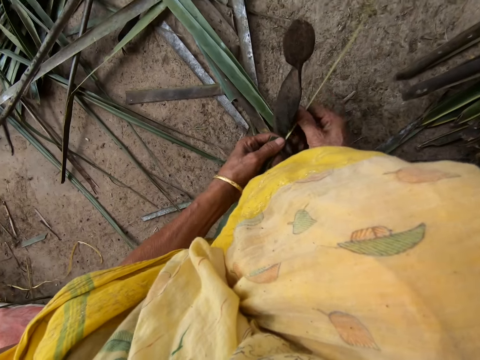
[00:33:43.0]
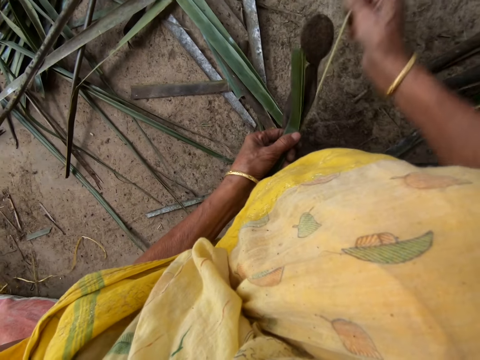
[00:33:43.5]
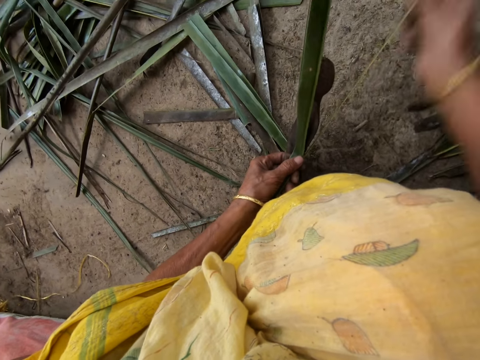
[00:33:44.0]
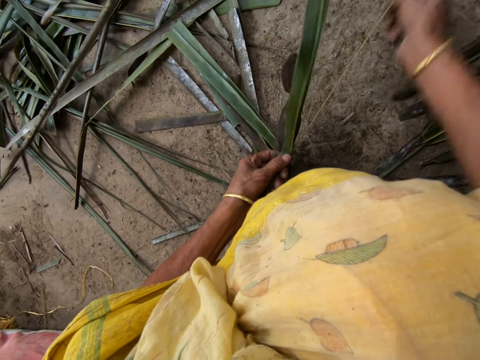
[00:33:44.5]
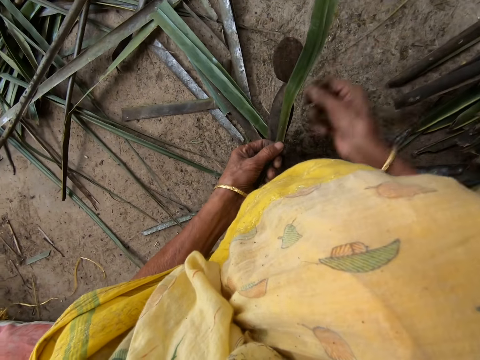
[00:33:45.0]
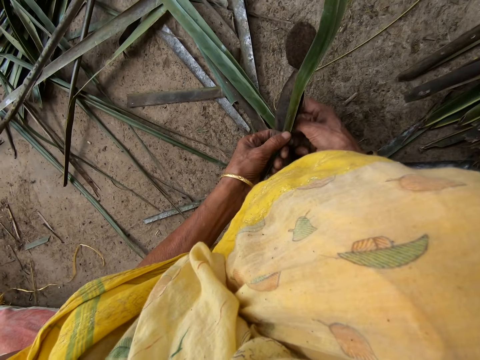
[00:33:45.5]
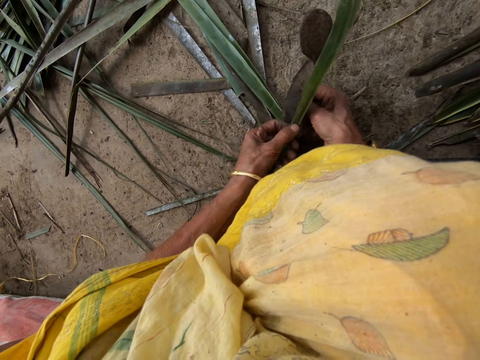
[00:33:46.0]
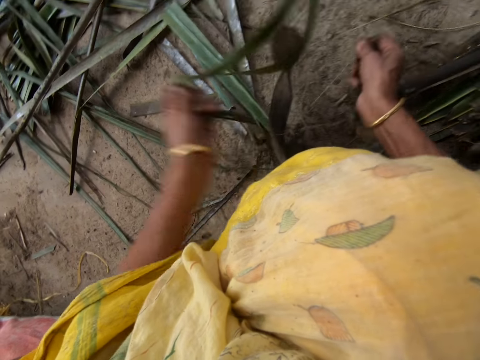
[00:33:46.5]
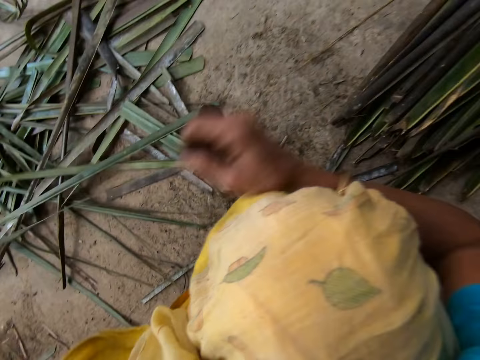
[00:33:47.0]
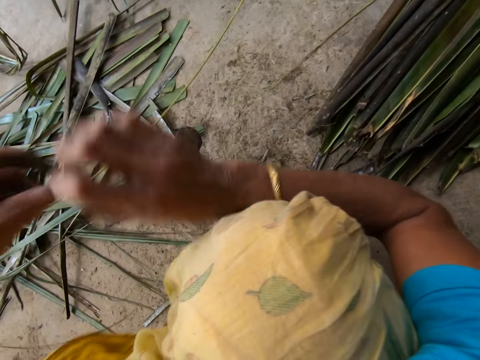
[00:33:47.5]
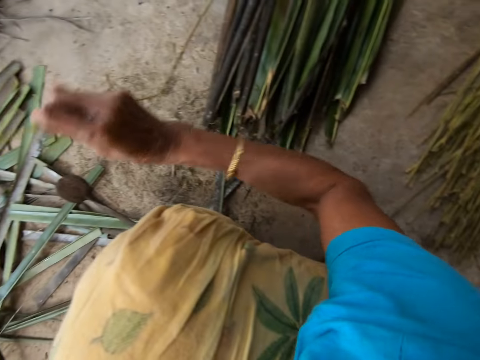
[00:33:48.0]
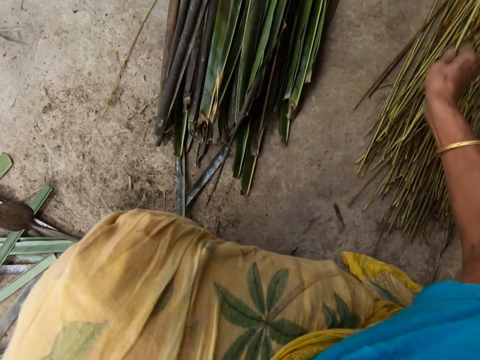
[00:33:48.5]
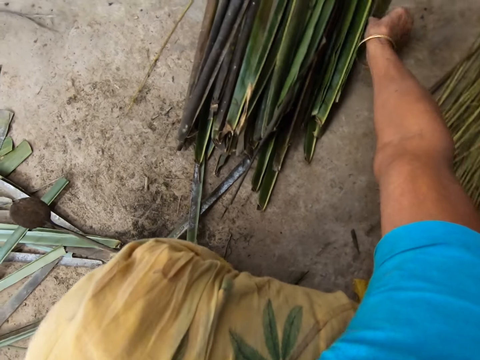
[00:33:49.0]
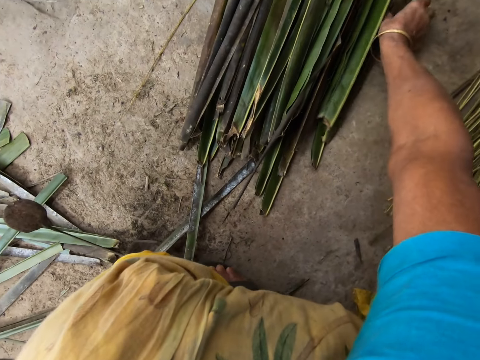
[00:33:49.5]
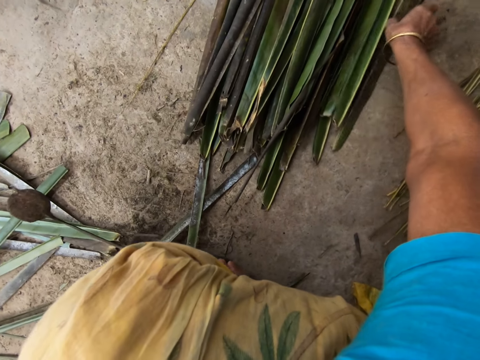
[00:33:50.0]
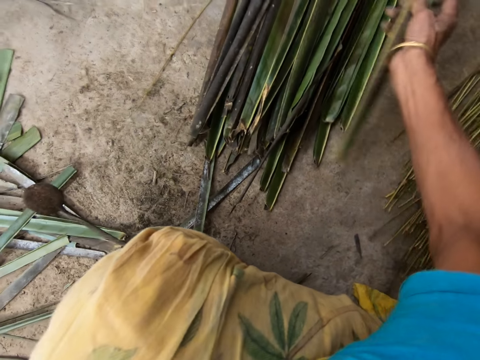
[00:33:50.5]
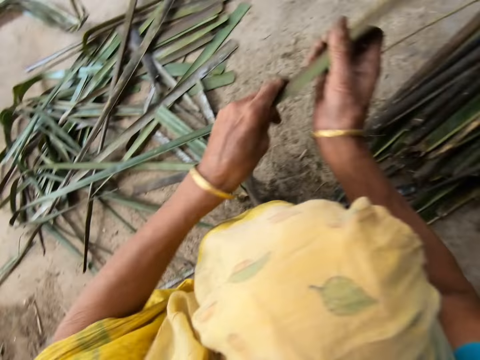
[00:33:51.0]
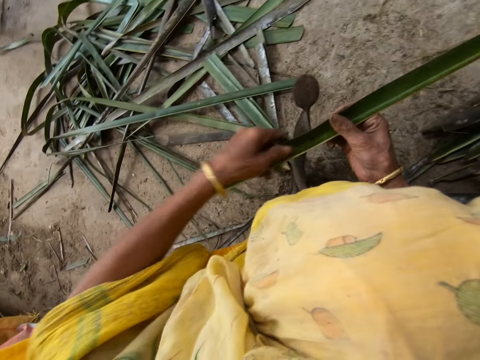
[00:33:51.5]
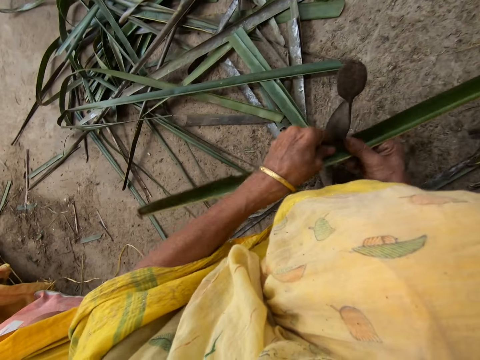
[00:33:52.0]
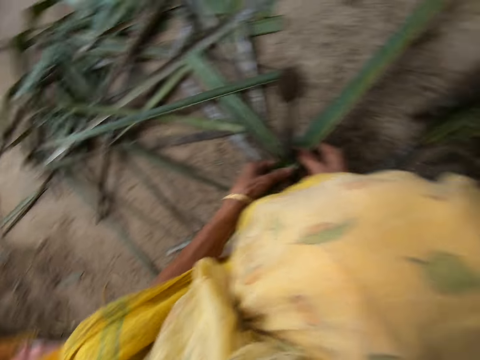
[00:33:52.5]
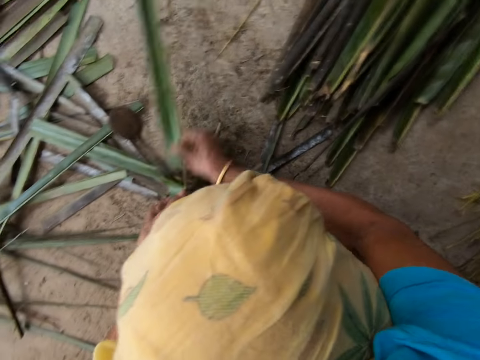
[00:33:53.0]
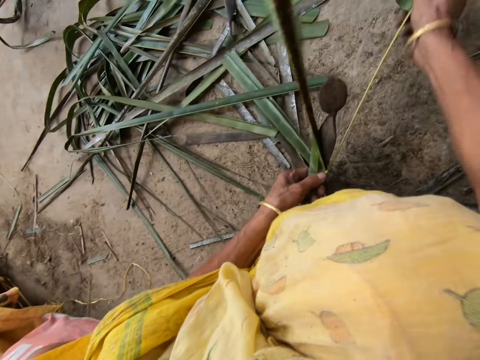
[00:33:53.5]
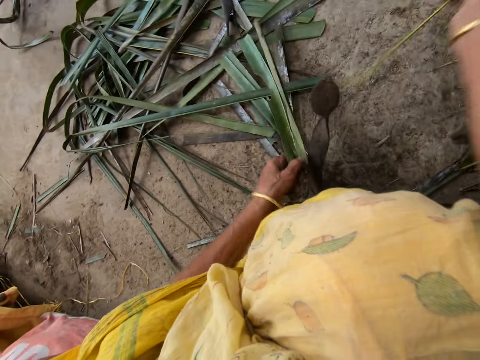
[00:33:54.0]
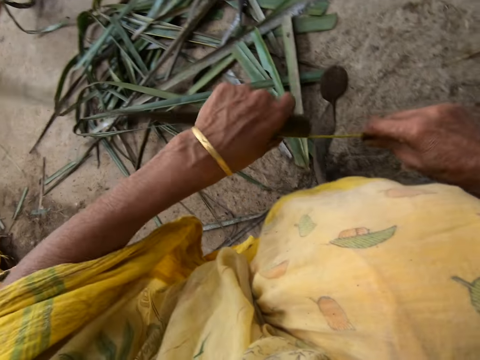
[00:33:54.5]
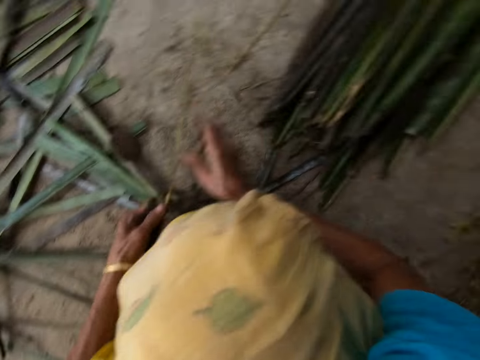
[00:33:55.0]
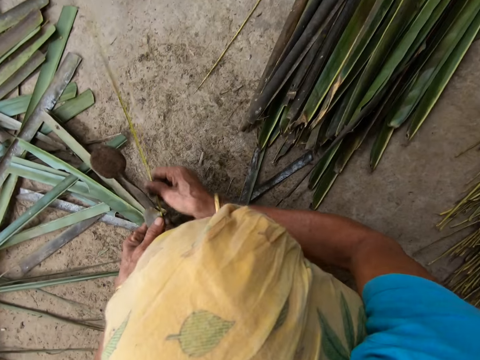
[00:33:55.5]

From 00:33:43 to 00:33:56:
The camera wearer puts sisal on the left. She drops the stick on the floor with her right hand. She puts a small piece among others. She picks up a leaflet from the floor with her right hand. She trims the leaflet from a stick with the sharp-edged iron rod on the floor. She pierces the sisal.

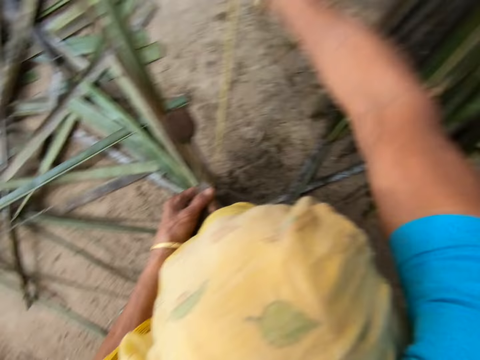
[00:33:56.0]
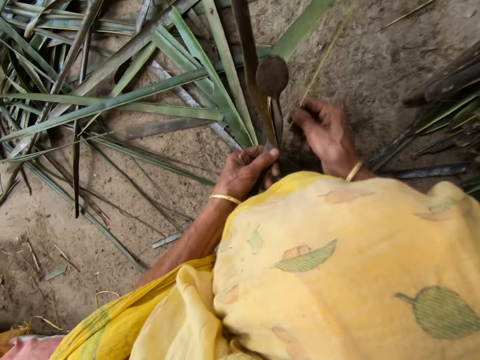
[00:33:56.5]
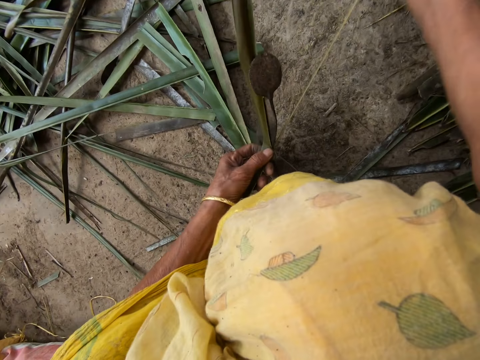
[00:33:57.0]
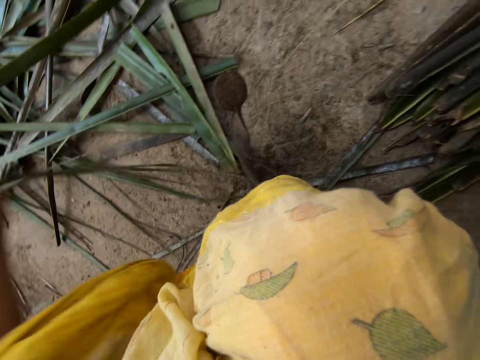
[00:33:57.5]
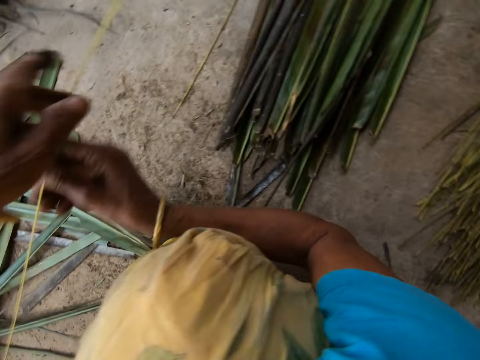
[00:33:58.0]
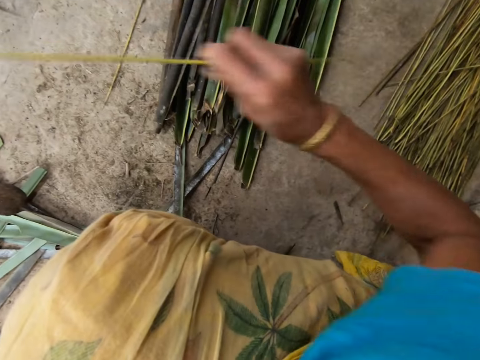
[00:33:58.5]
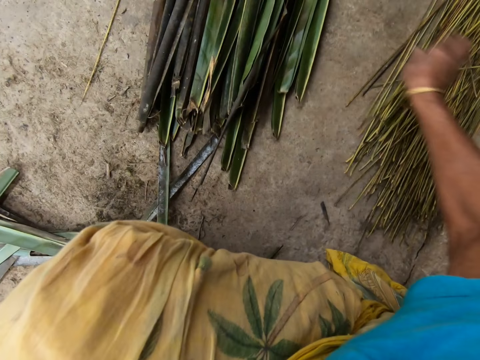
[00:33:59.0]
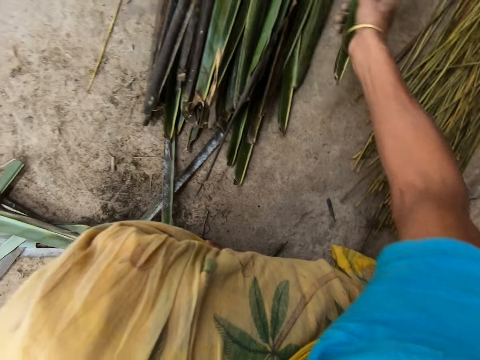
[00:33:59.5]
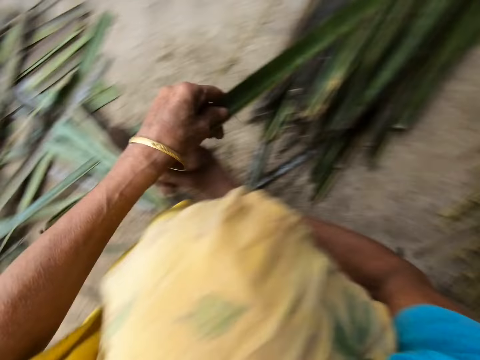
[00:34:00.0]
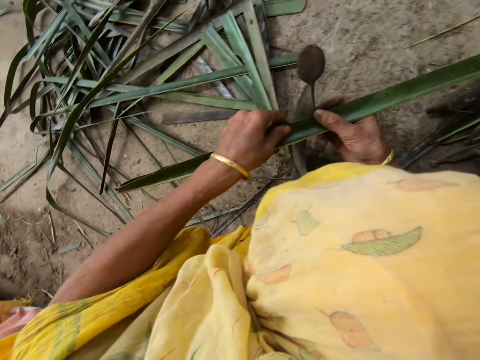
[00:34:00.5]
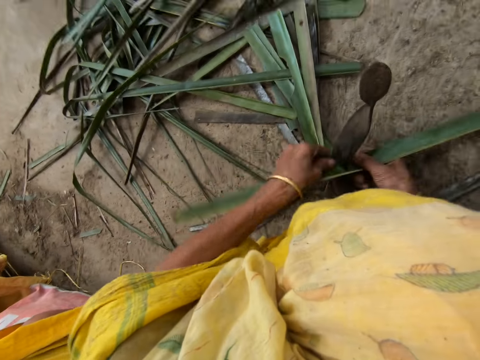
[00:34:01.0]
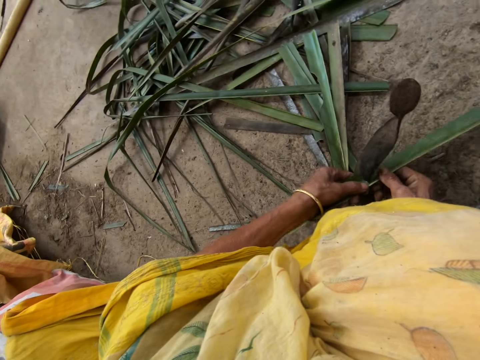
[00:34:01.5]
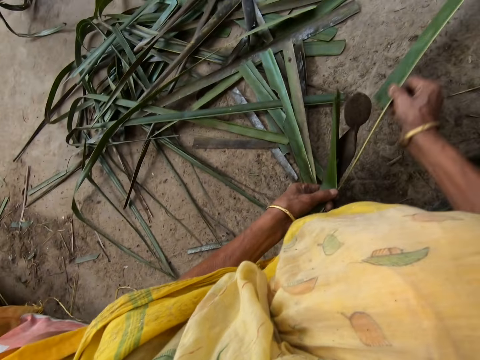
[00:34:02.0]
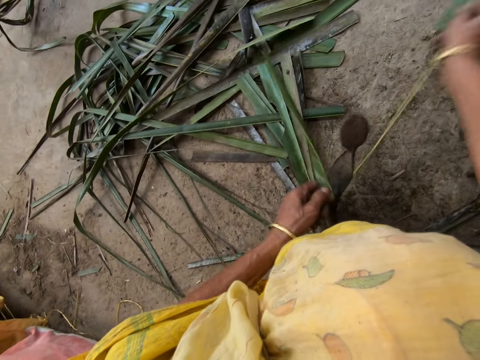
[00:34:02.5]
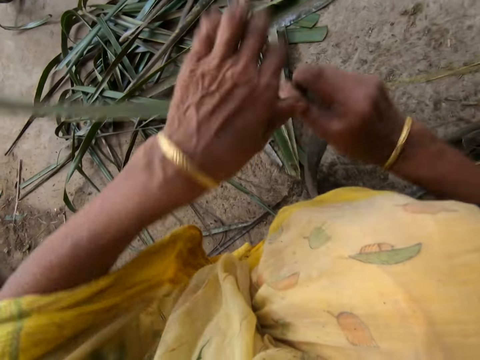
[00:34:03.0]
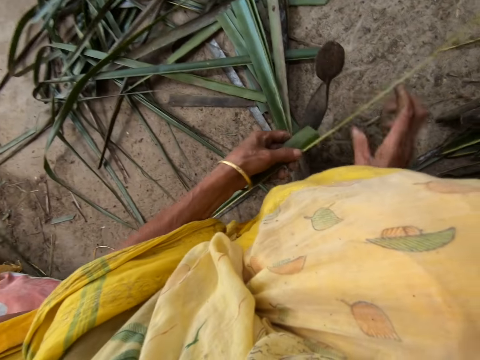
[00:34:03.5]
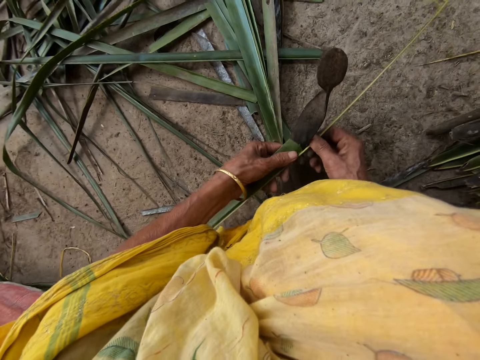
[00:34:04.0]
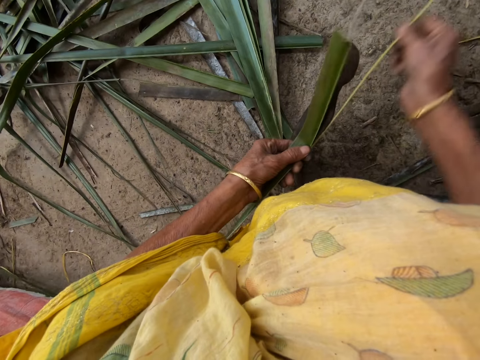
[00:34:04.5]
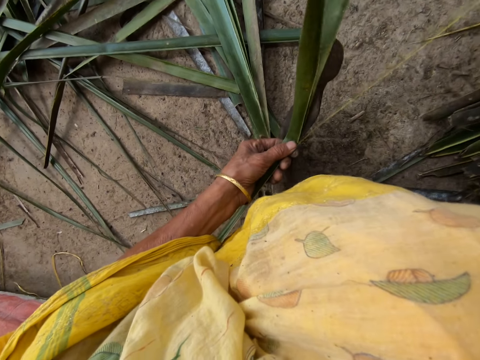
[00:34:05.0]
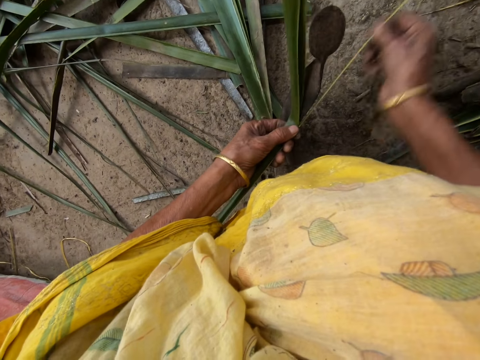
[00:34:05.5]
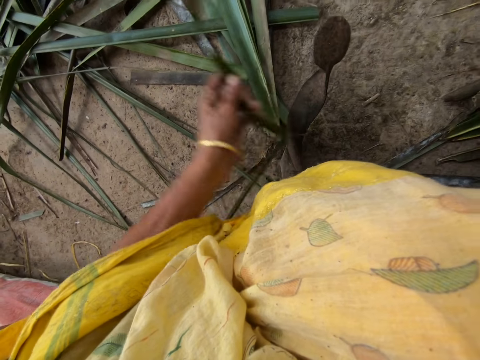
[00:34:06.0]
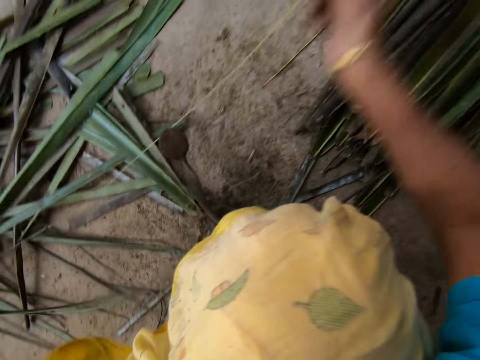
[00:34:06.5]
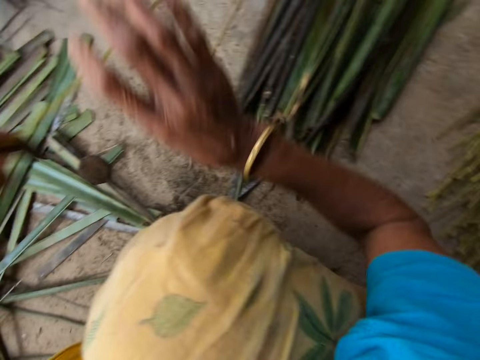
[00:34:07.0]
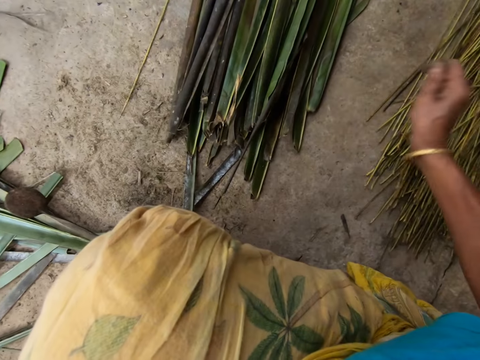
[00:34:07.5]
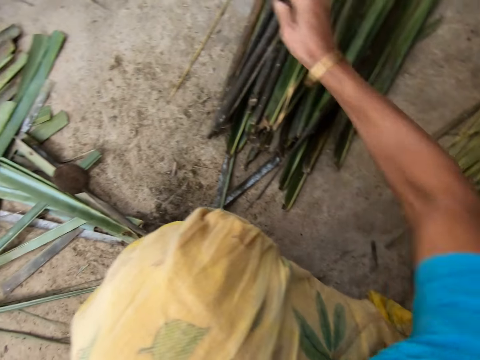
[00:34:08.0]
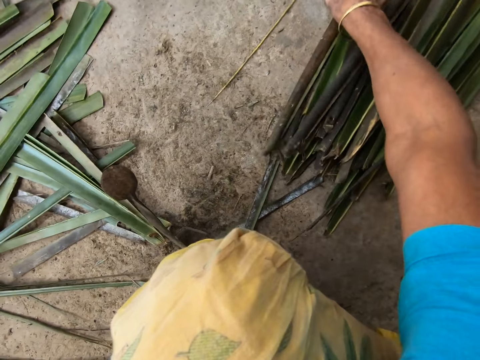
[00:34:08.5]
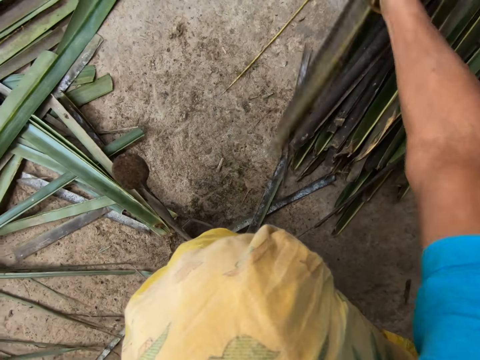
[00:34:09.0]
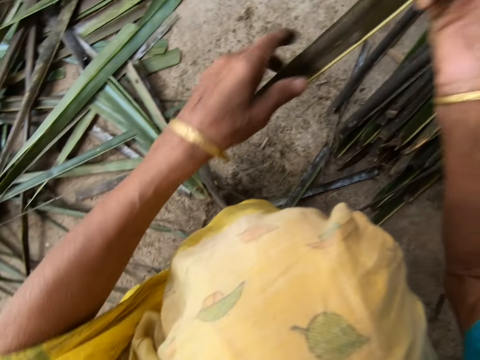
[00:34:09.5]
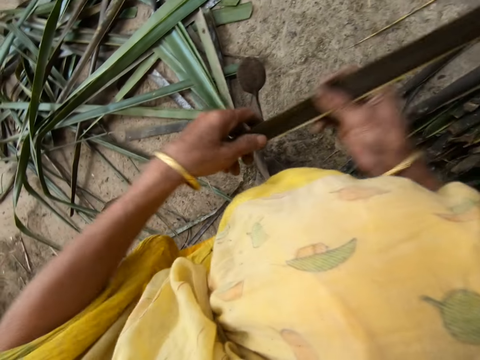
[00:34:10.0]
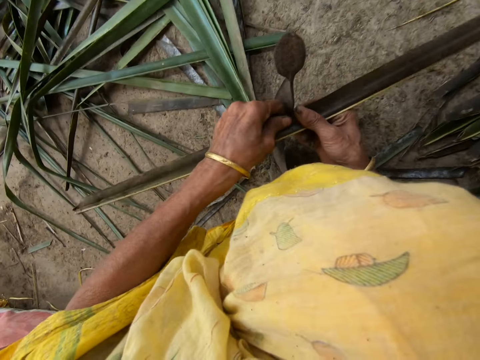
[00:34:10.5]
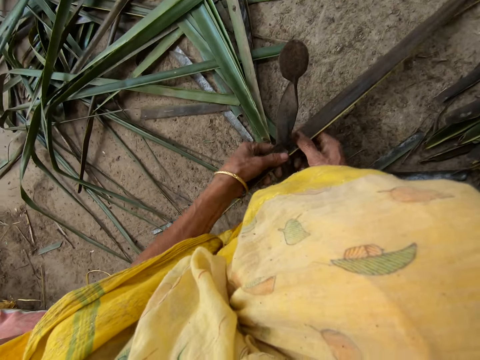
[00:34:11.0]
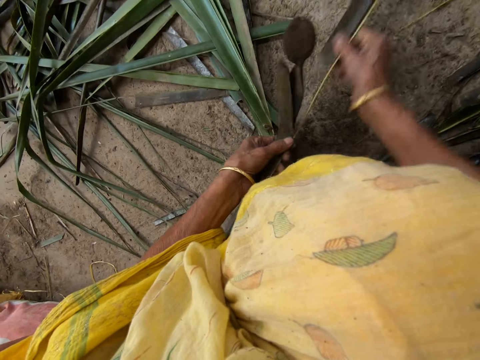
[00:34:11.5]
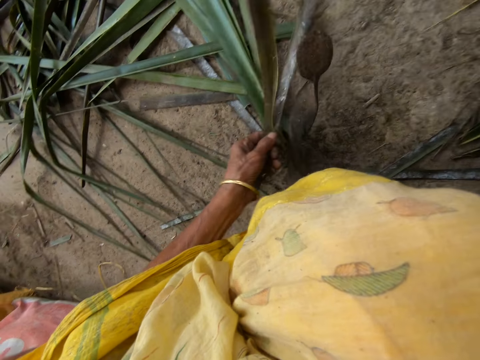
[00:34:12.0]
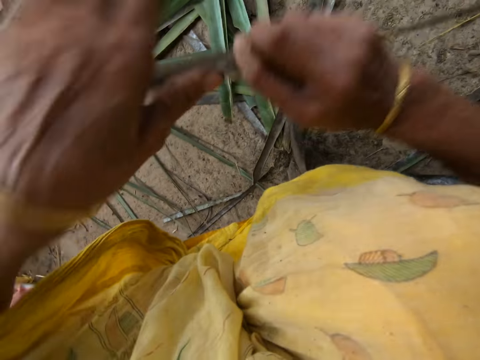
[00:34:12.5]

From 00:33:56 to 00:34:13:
The camera wearer puts sisal on the left. She drops the stick on the floor with her right hand. She puts a small piece among others. She picks up a leaflet from the floor with her right hand. She pierces the sisal. She trims the leaflet from a stick with the sharp-edged iron rod on the floor. She puts the sisal on the left. She drops the stick on the floor with her right hand. She puts a small piece among others. She picks up the leaflet from the floor with her right hand. She pierces the sisal. She trims the leaflet from the stick with the sharp-edged iron rod on the floor.
